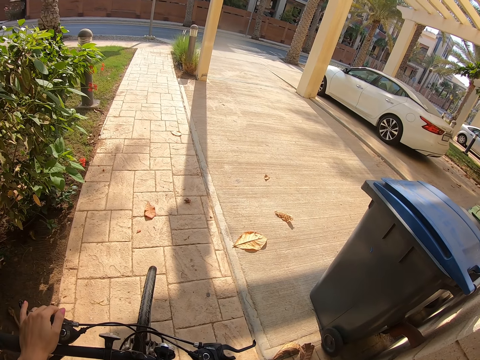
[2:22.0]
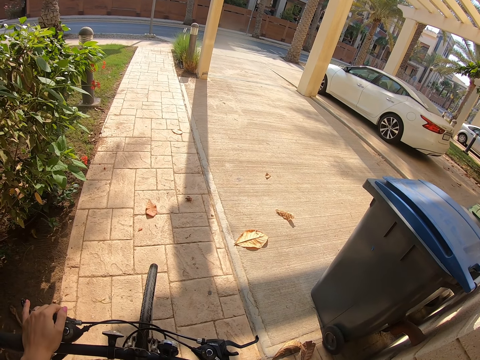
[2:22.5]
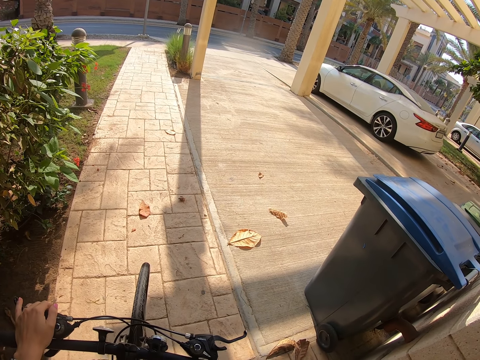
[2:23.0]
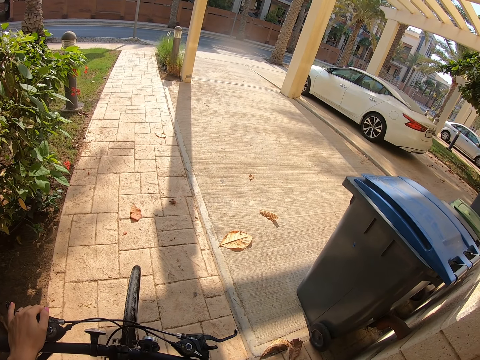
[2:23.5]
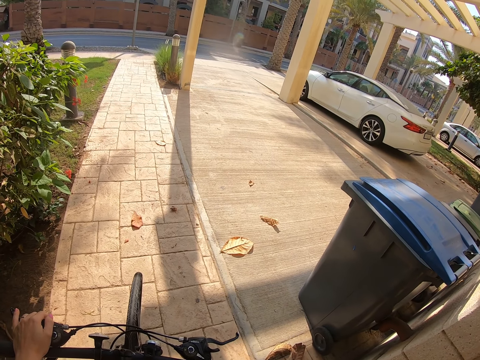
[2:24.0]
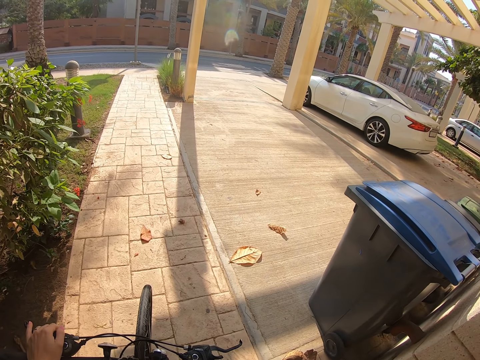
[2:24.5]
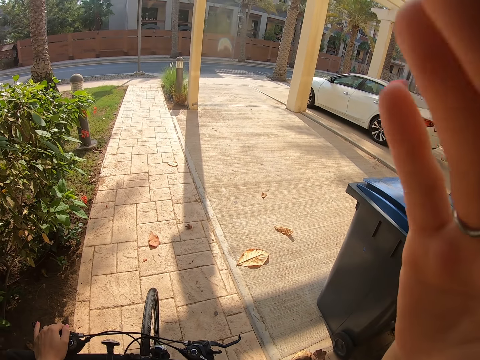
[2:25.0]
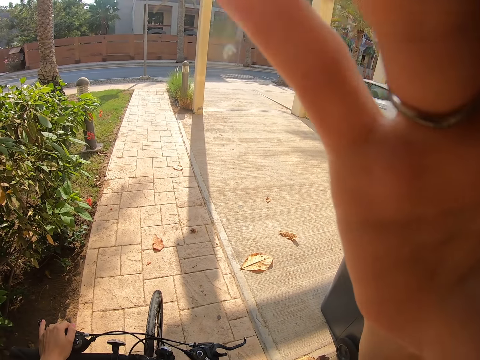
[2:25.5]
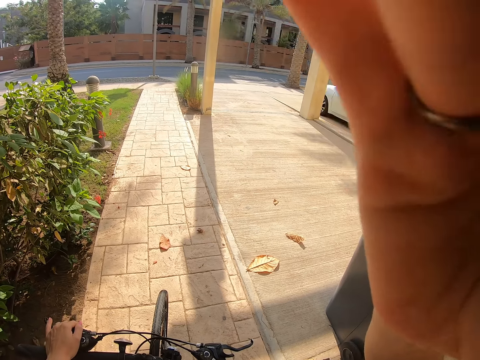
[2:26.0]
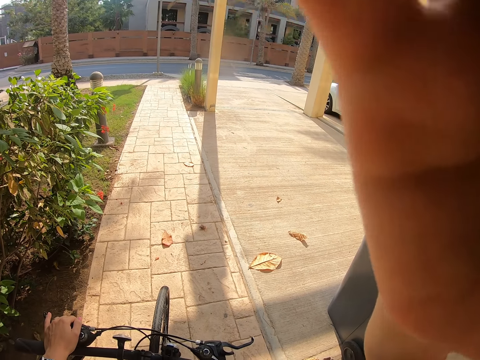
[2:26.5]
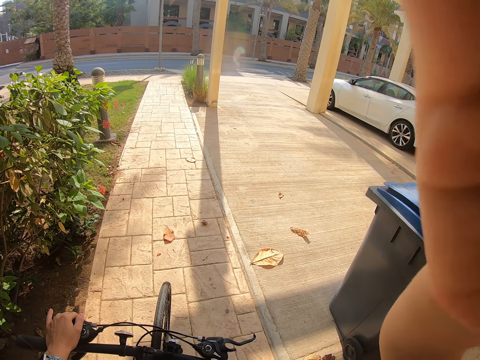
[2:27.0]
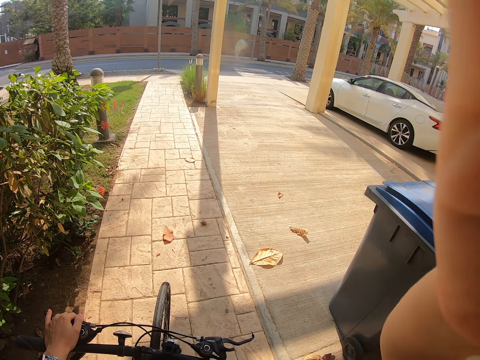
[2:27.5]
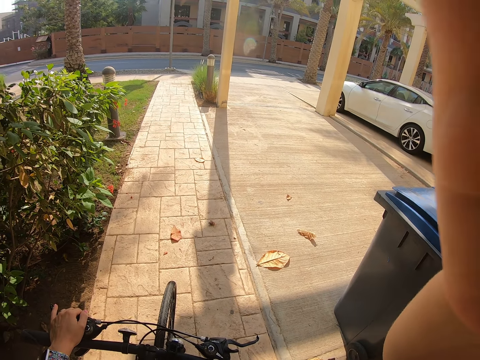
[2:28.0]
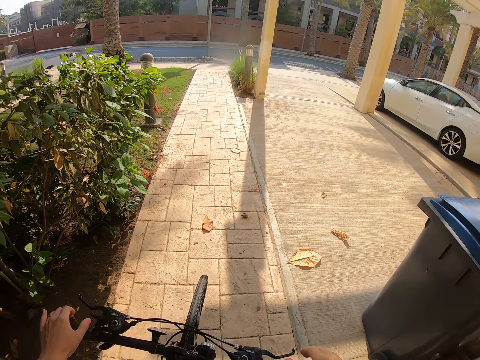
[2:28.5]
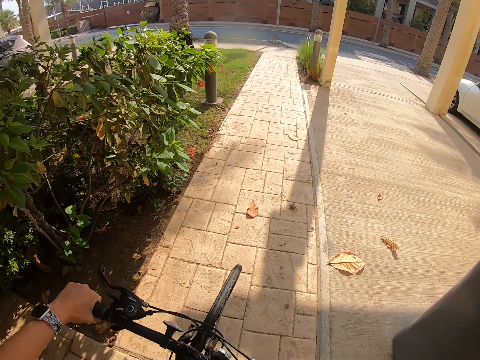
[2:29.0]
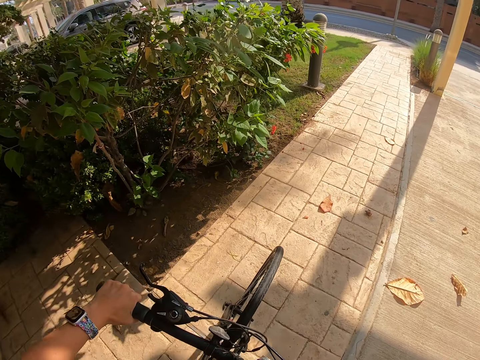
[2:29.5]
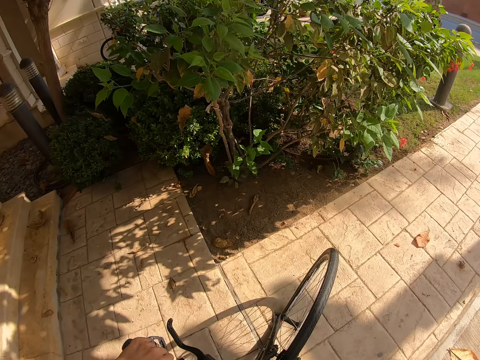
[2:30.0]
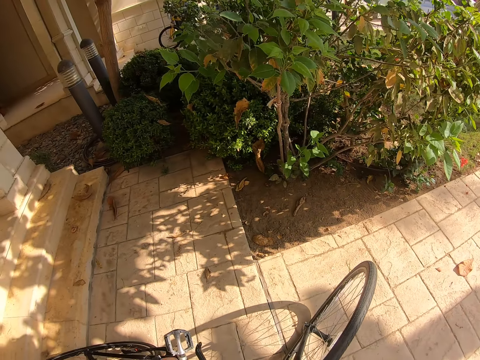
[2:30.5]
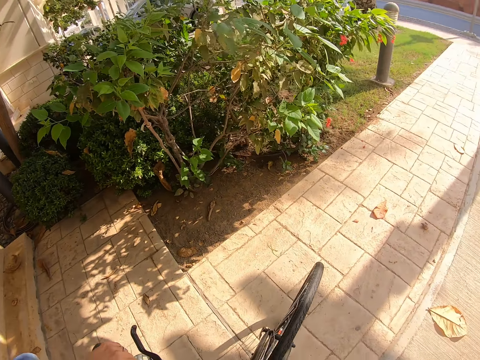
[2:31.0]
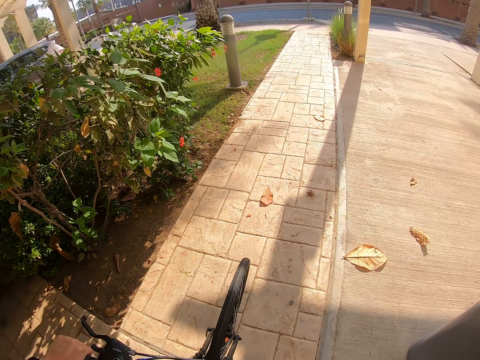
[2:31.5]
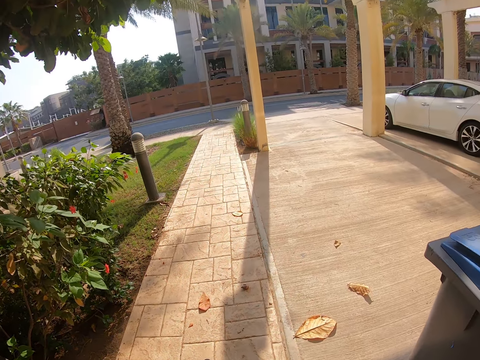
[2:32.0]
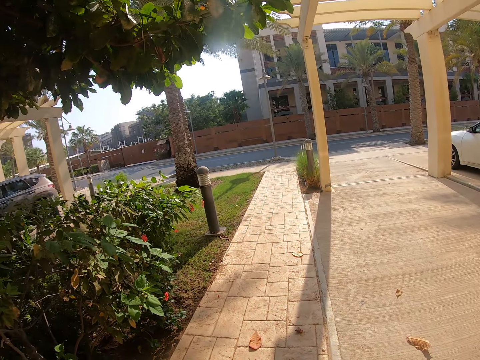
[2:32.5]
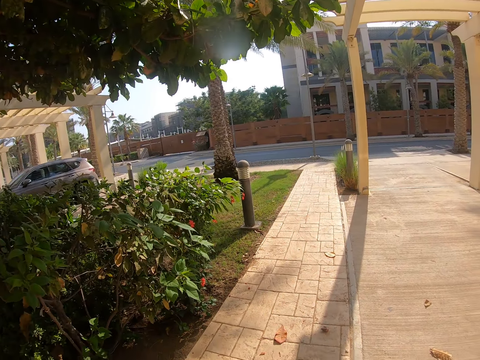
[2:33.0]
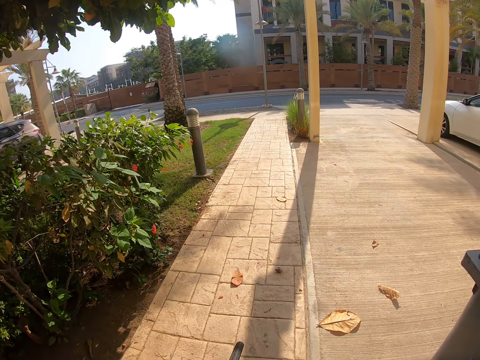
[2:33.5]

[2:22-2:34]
The camera wearer puts back the phone. They lift a hand. They adjust the camera. They hold a bicycle. They look around. They get on the bicycle.

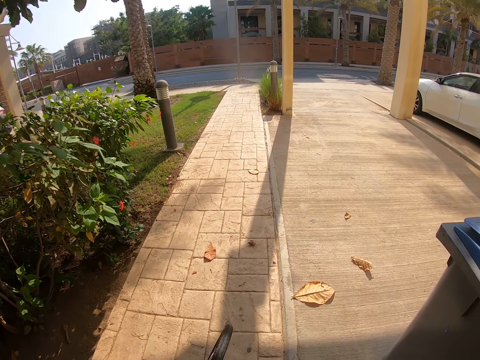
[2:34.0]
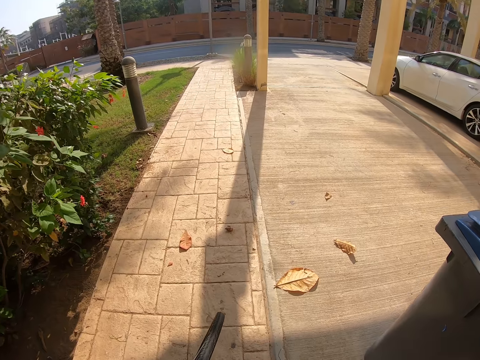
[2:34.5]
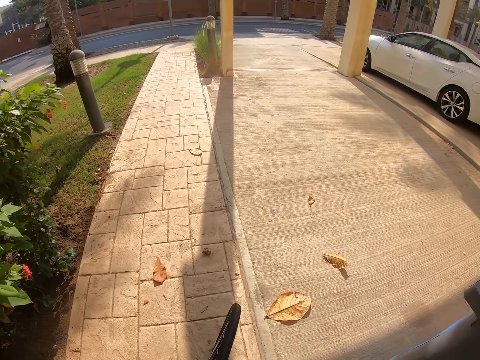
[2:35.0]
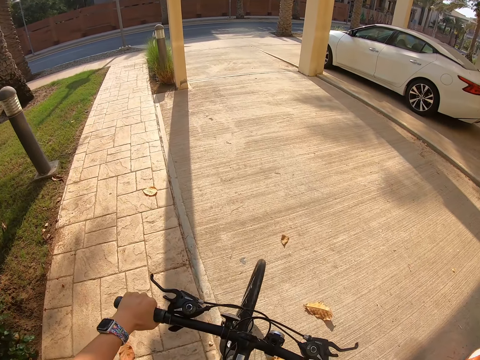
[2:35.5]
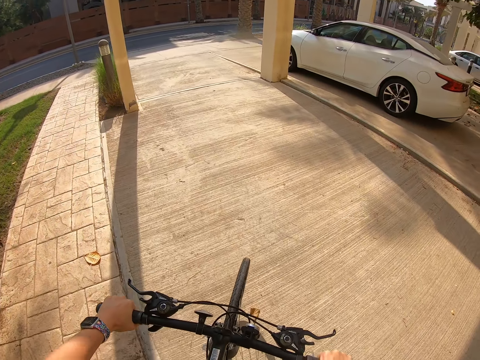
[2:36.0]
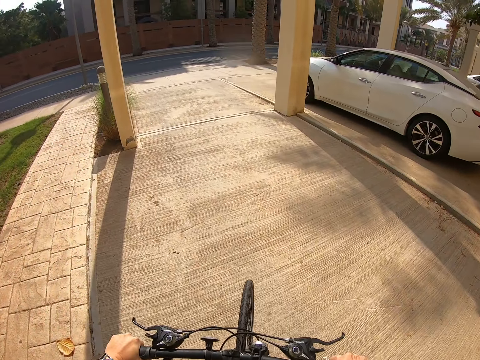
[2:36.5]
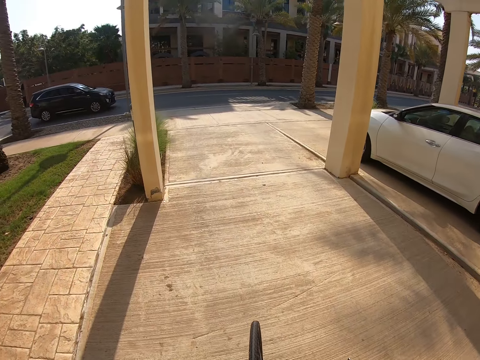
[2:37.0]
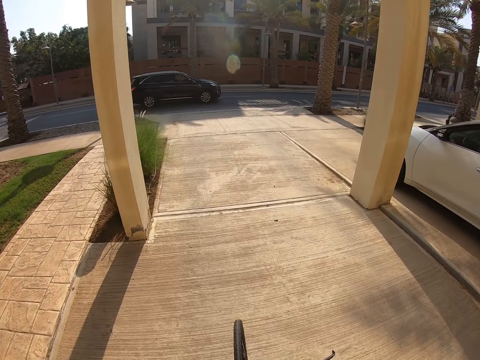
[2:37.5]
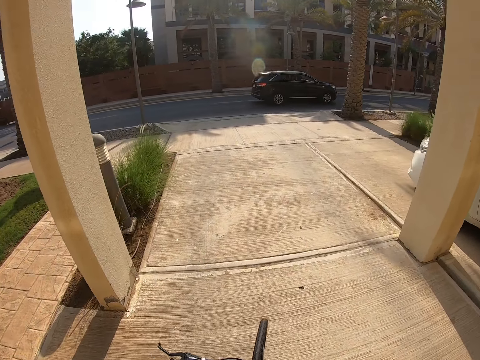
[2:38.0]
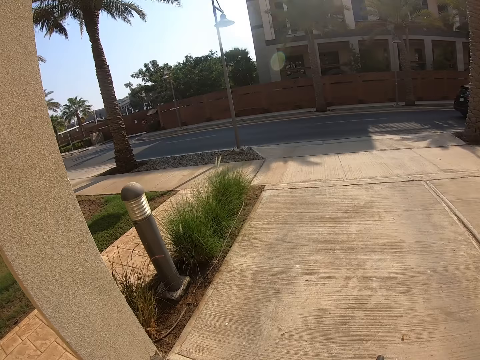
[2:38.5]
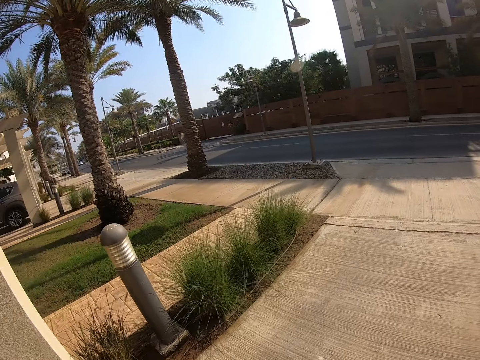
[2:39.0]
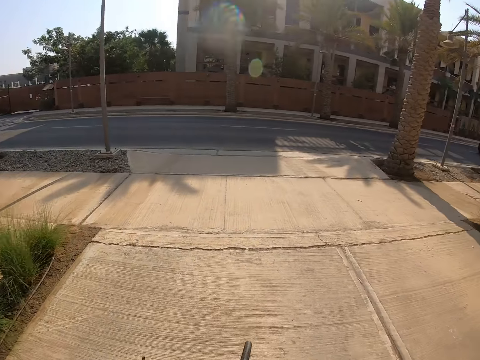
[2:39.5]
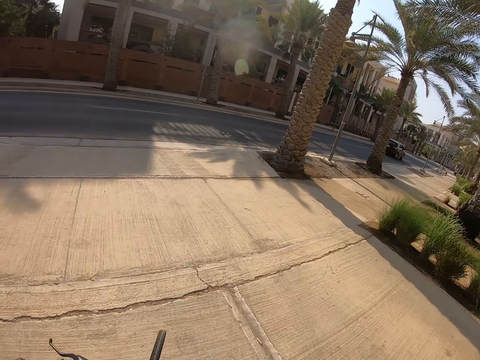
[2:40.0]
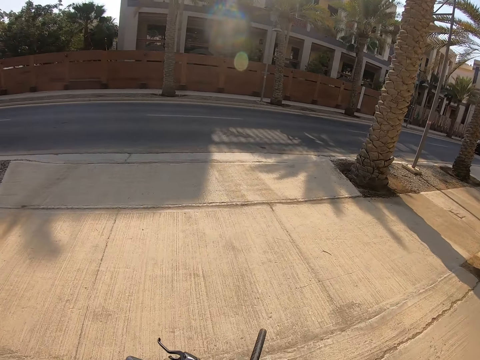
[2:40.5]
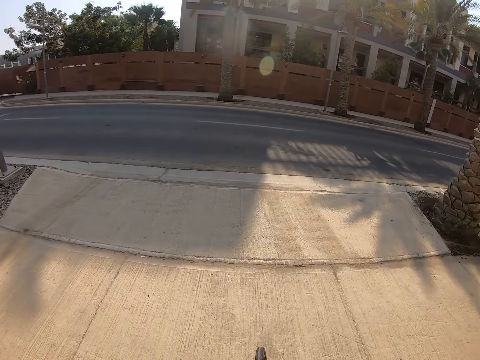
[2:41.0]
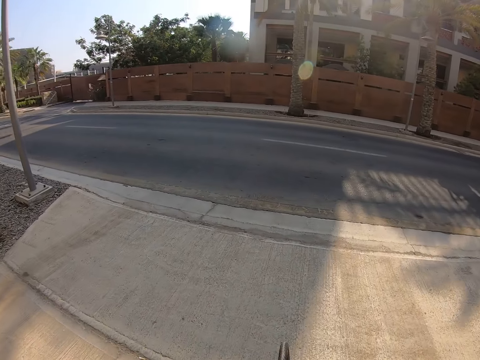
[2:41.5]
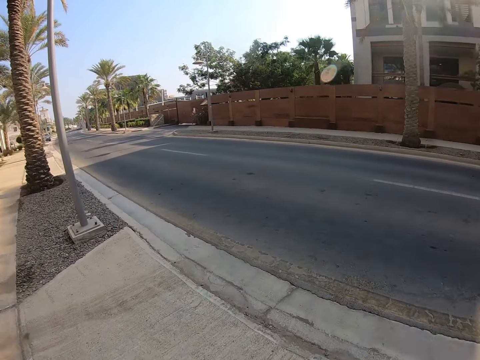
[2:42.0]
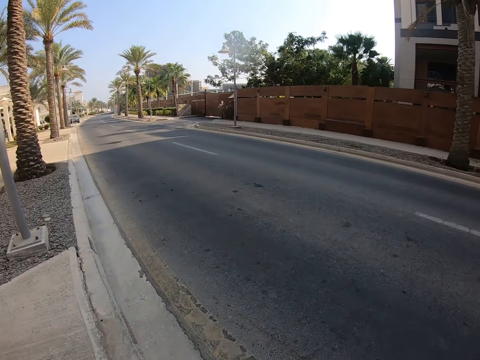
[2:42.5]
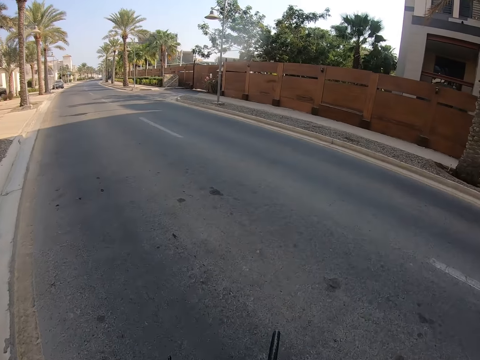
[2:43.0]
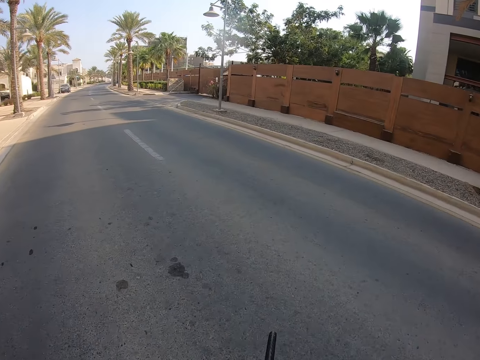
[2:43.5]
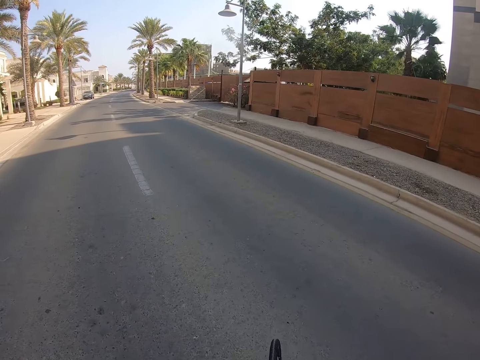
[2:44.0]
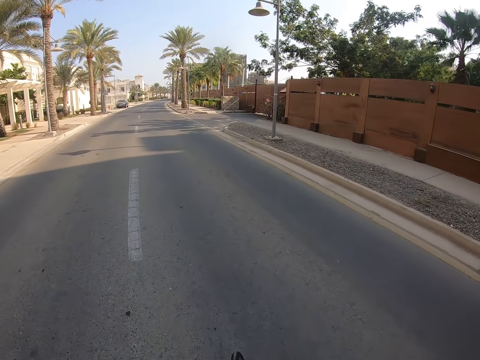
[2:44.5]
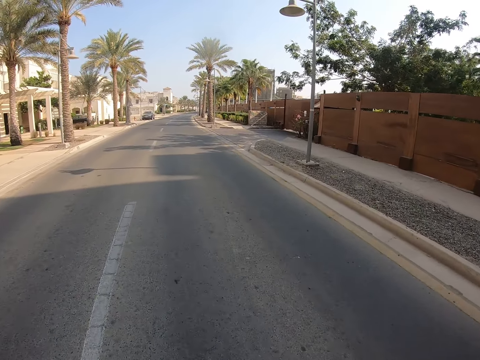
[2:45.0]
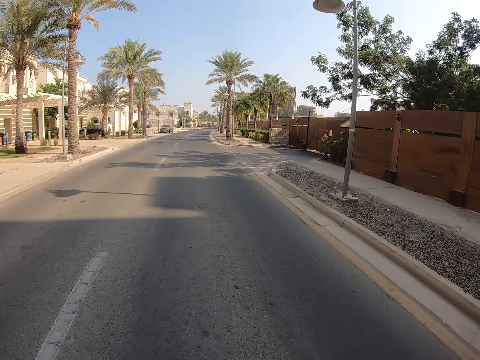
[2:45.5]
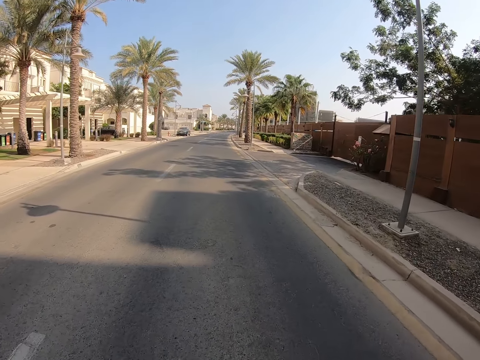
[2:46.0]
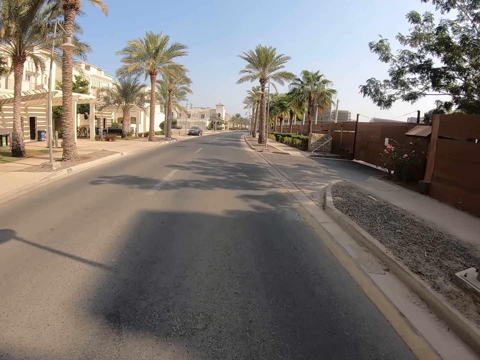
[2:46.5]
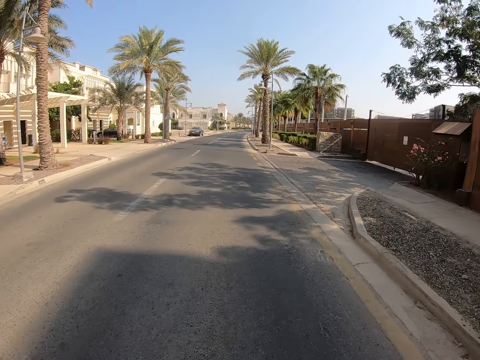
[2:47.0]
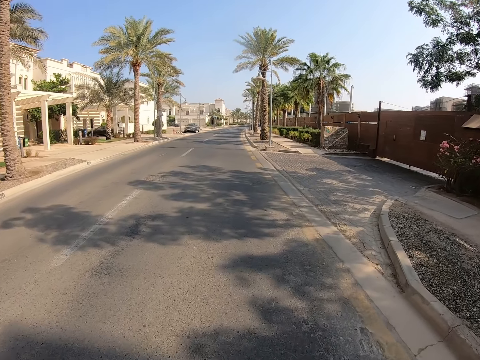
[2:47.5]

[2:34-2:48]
The camera wearer pushes a bicycle. They ride the bicycle. They turn left.
